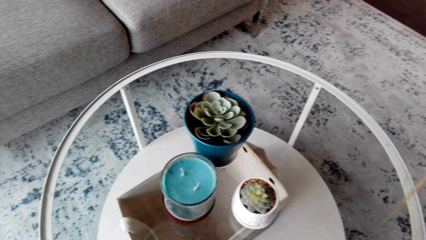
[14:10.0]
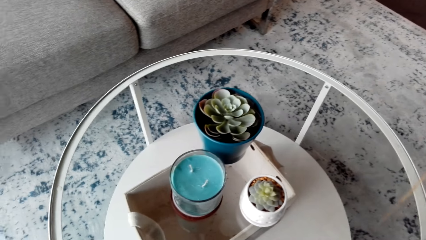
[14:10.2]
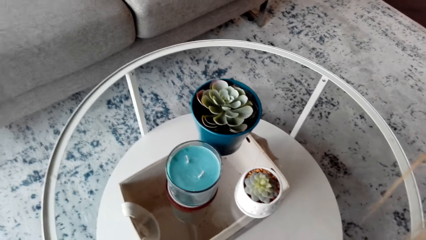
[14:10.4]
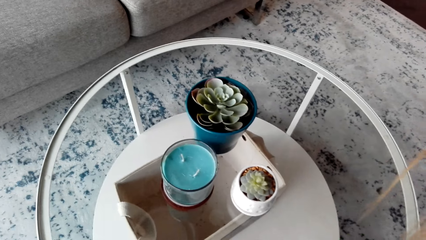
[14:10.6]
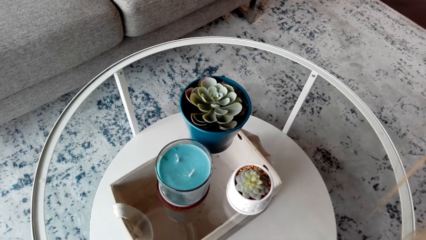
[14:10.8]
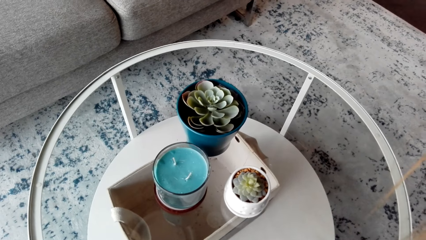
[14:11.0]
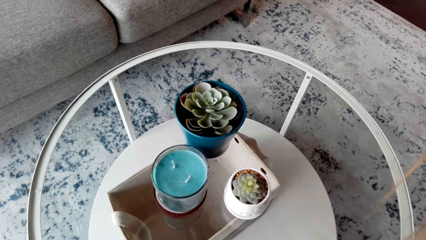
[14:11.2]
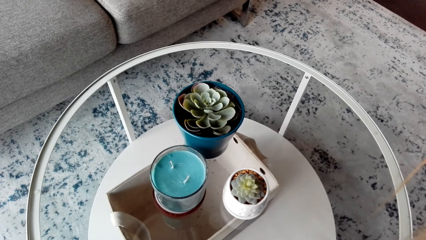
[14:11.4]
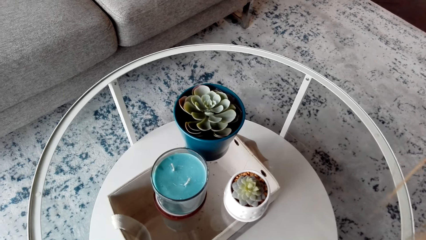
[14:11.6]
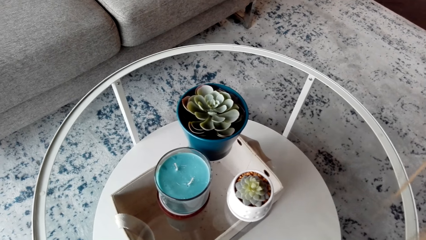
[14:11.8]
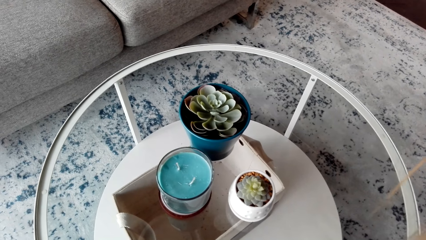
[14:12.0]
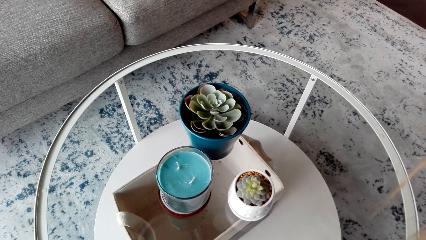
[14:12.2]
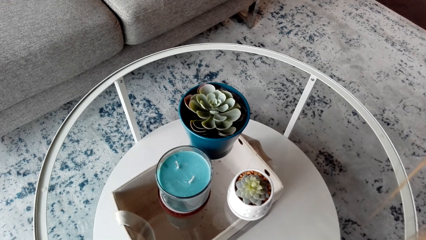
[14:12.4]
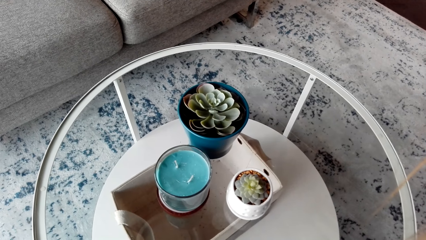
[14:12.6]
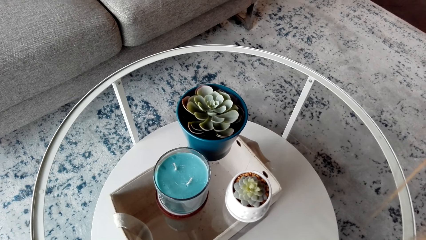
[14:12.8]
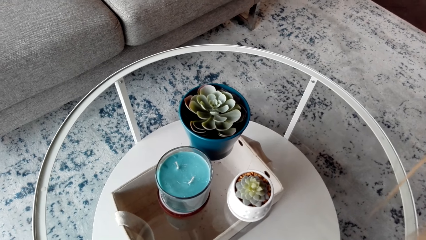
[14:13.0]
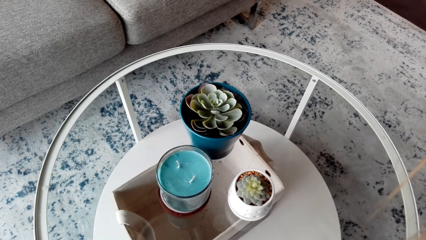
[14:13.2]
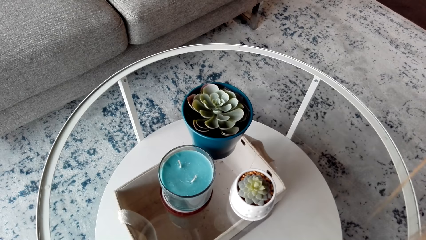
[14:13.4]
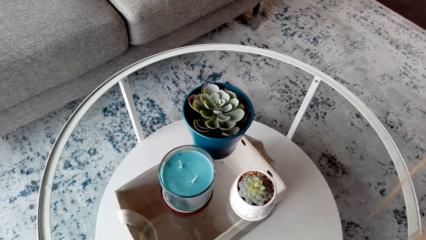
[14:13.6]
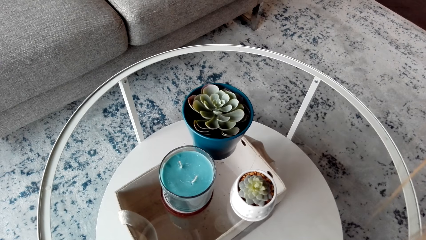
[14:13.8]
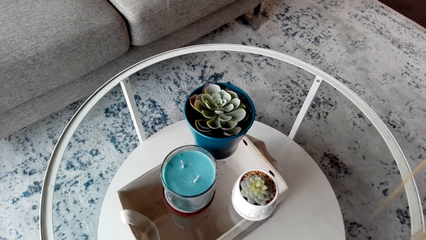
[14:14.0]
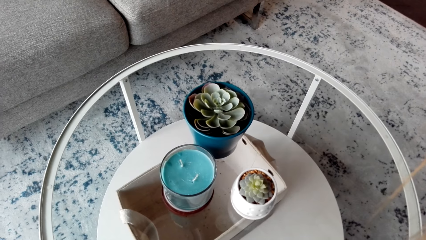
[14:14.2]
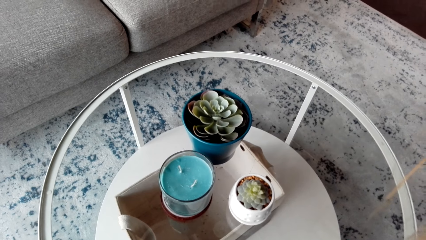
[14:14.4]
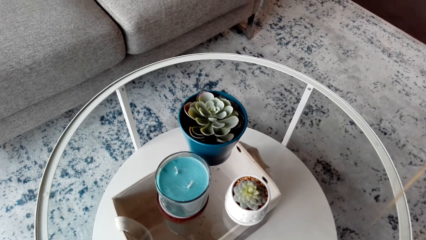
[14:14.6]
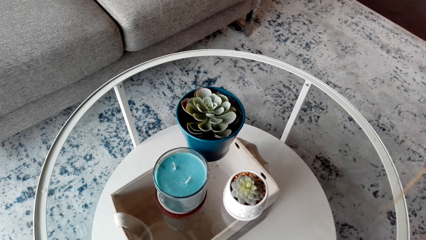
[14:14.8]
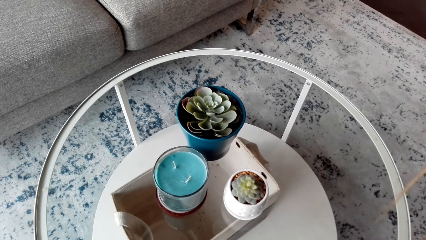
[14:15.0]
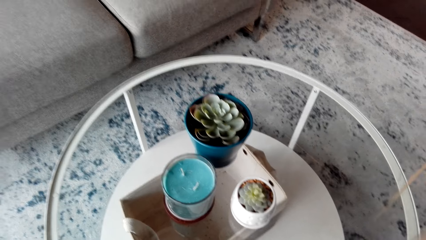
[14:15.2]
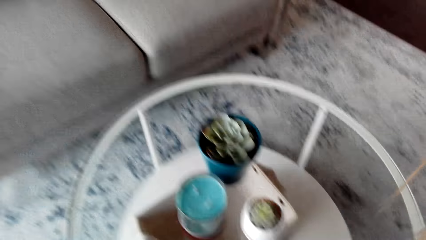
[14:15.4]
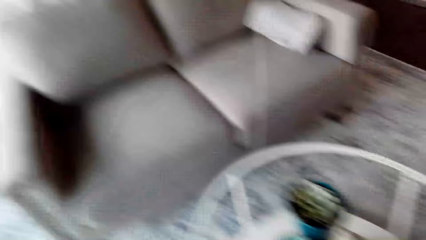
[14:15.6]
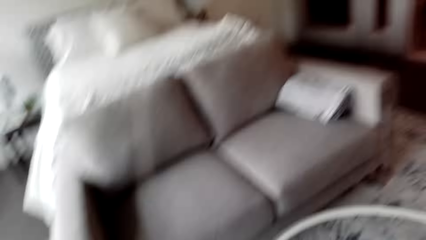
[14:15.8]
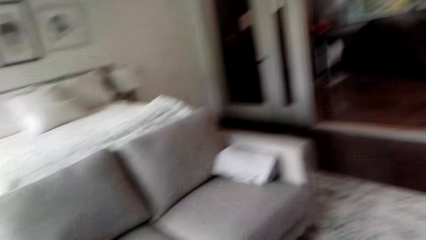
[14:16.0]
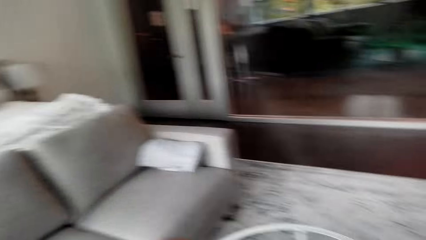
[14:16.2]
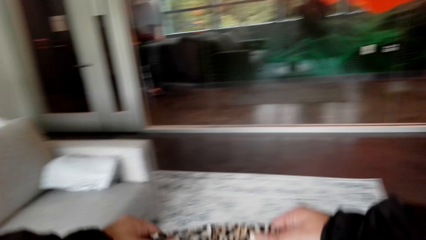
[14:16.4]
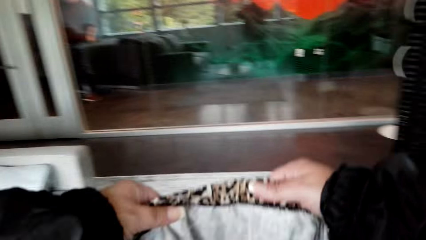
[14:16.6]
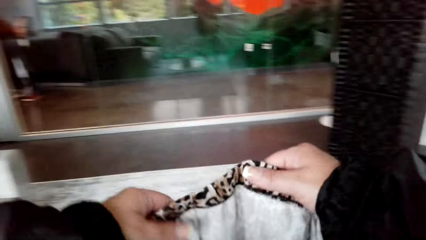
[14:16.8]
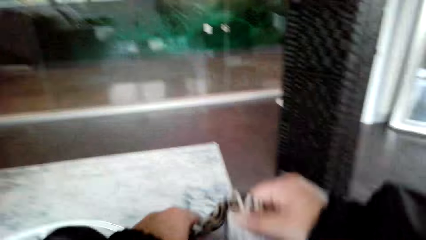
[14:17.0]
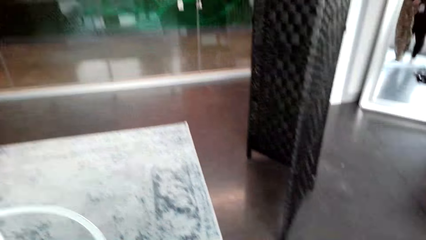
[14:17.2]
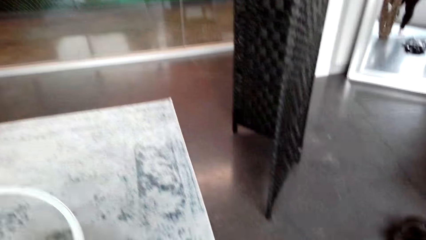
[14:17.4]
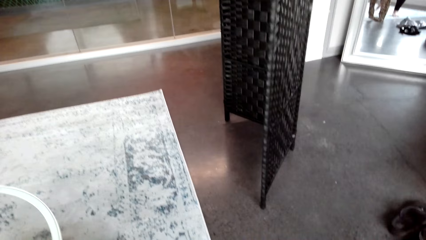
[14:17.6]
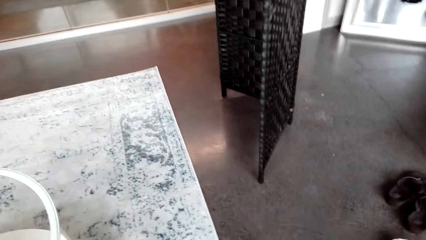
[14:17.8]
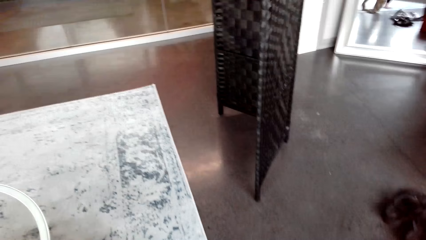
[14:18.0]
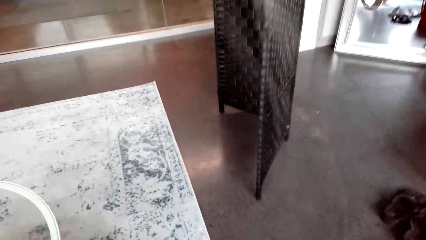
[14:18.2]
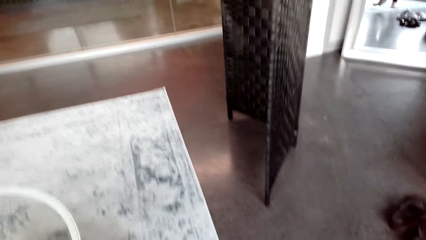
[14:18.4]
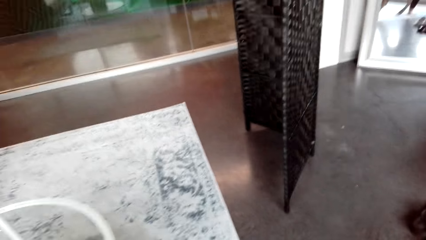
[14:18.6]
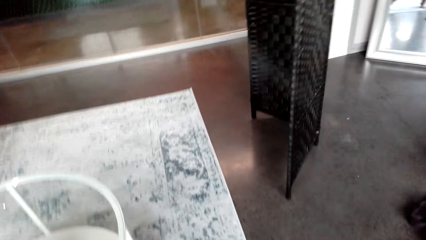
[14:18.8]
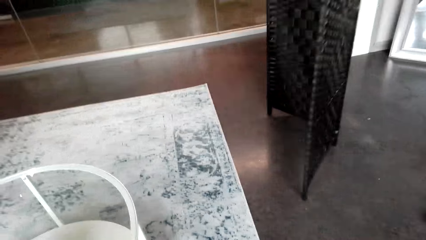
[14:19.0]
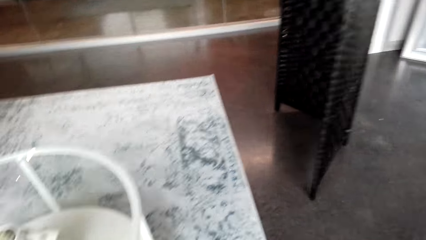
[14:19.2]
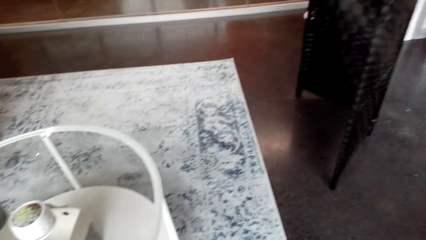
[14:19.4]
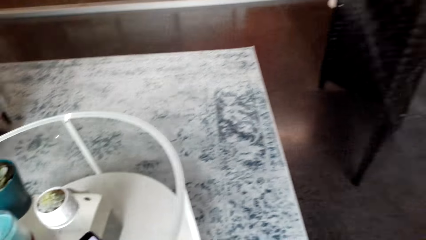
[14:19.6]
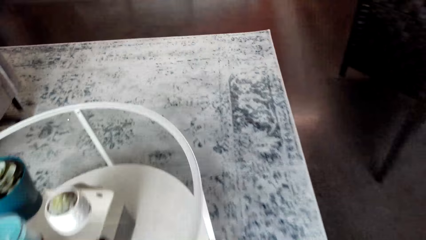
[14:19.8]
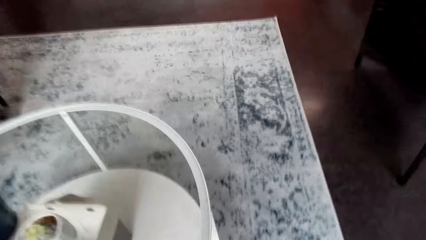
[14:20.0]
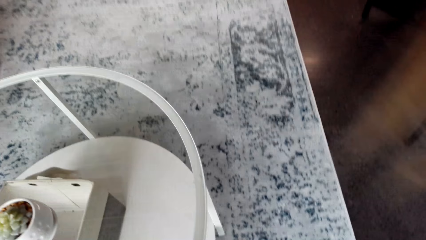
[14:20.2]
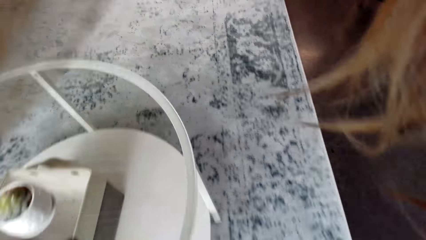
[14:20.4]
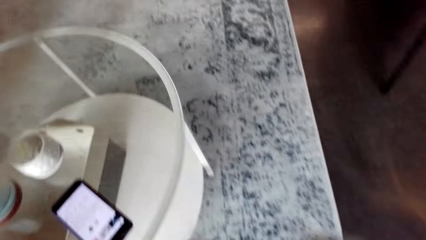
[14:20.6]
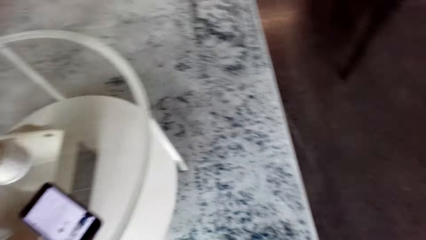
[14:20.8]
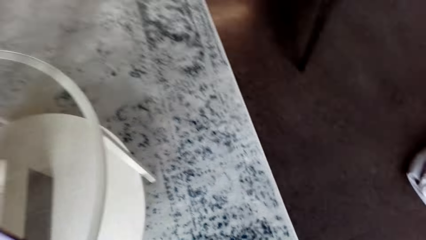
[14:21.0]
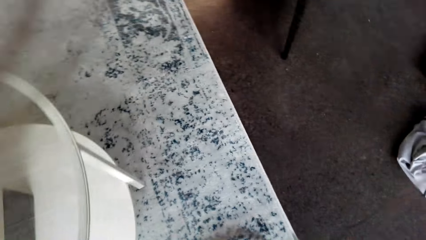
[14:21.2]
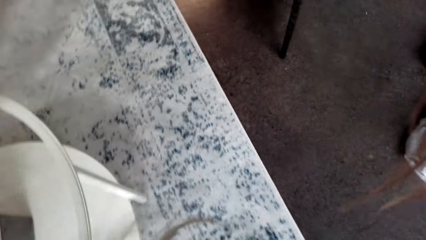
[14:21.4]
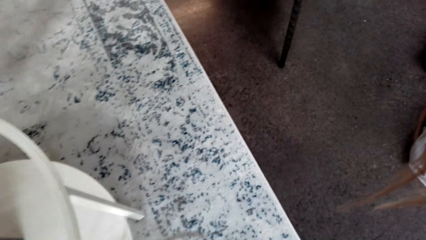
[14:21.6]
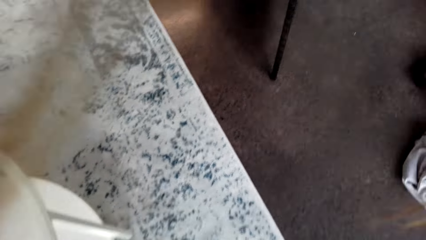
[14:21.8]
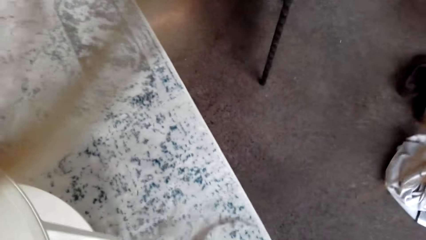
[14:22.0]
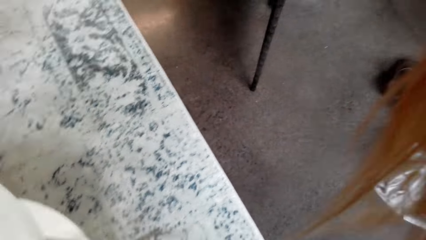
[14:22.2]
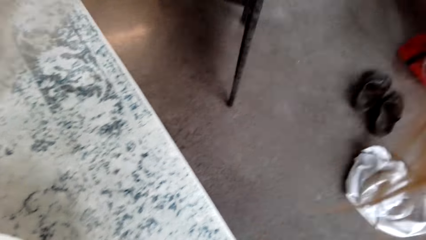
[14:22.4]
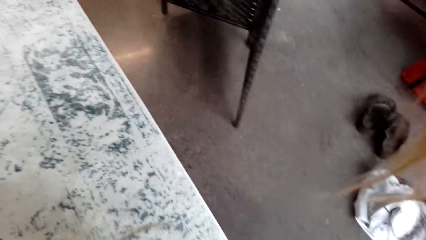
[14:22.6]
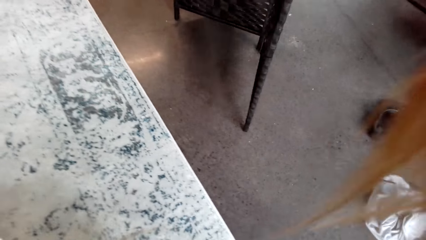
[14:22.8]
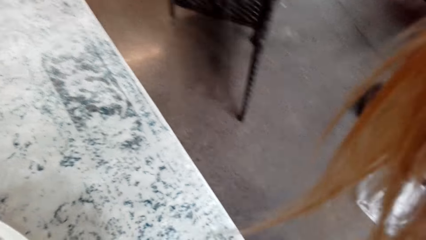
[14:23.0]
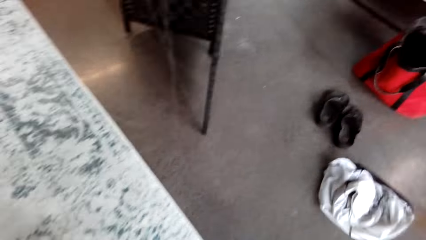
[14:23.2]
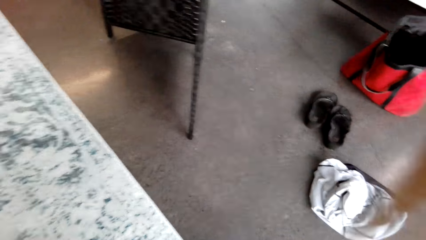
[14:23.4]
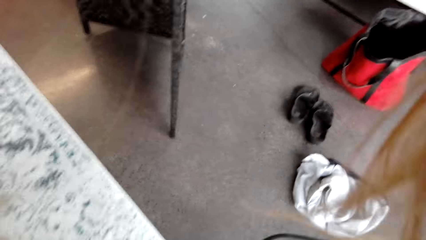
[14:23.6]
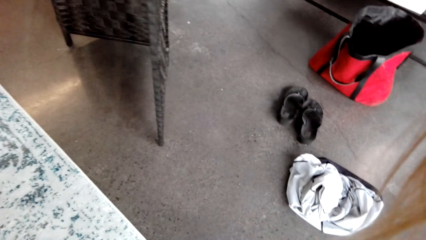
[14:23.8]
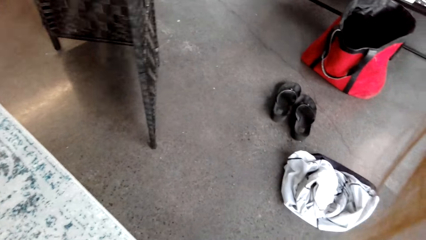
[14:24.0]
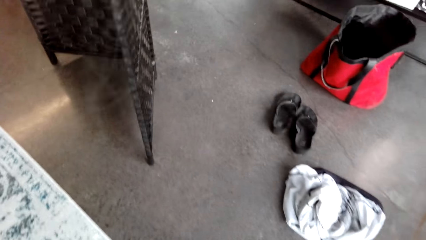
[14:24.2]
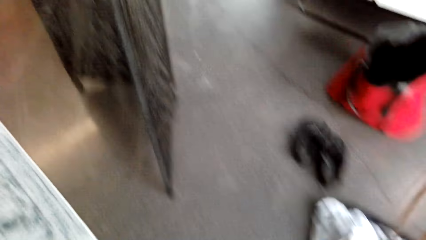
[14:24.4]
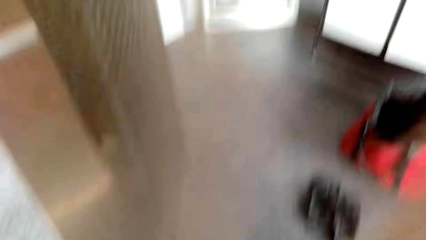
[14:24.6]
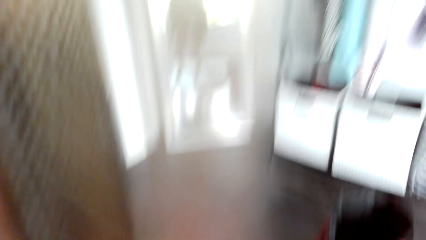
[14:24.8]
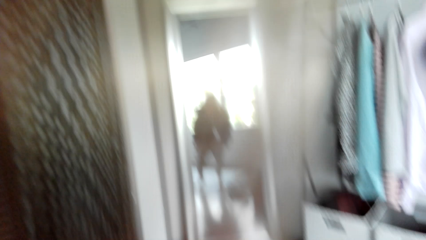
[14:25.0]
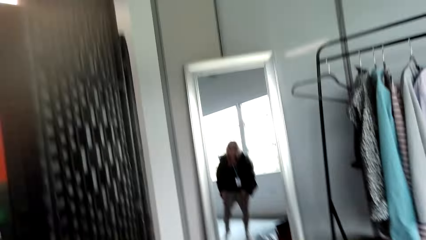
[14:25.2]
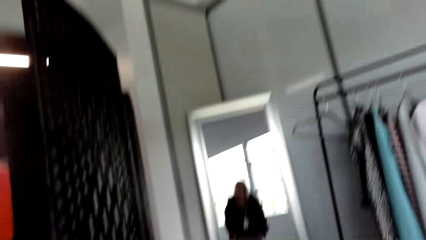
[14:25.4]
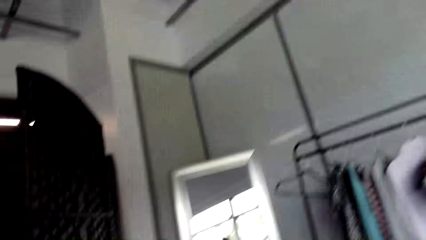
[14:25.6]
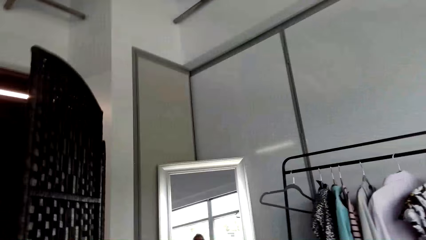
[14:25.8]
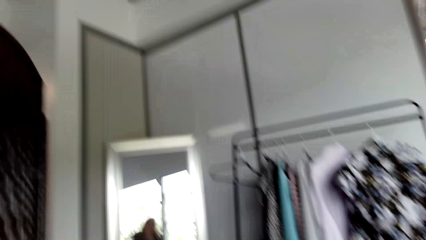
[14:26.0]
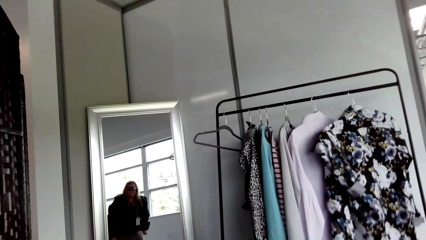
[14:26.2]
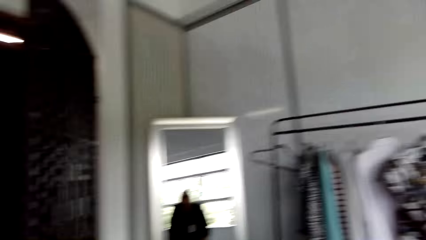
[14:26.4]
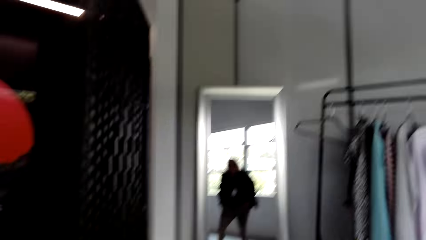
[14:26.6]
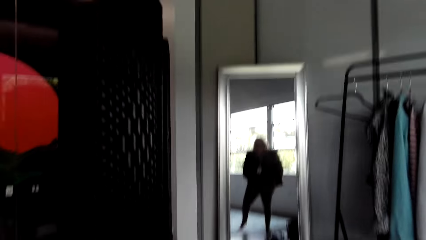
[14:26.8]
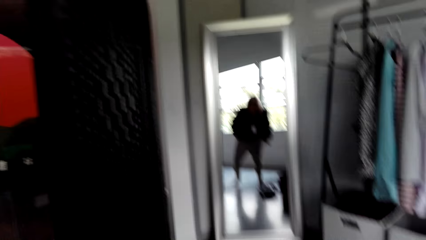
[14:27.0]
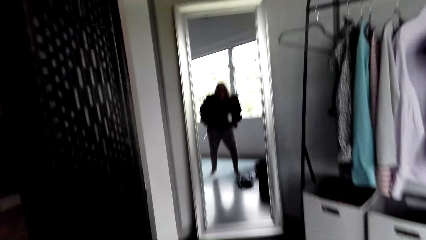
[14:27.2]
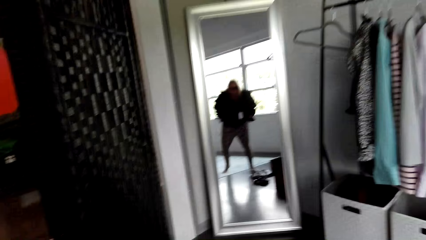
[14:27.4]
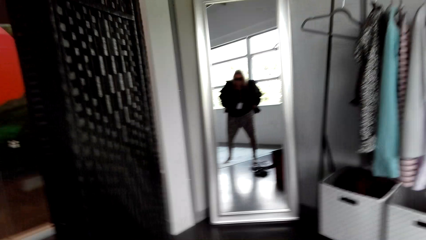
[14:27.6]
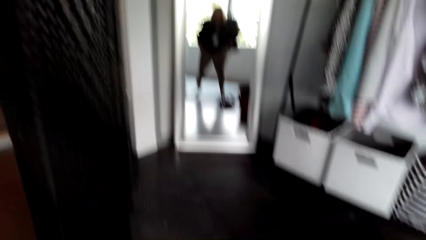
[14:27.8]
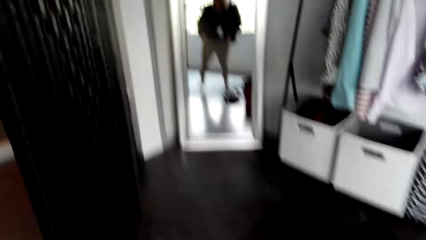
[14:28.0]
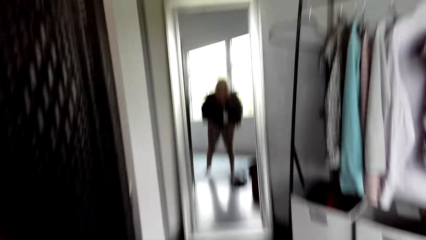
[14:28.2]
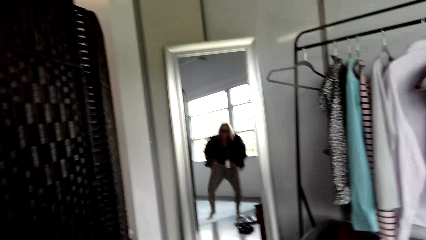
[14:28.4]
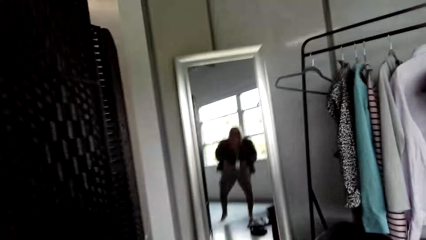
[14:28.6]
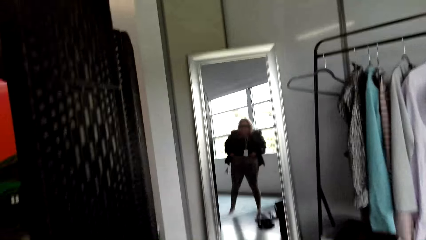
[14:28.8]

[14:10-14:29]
The camera wearer looks around the room. They hold a skin tight legging and put on the skin tight legging. They look into the mirror.
